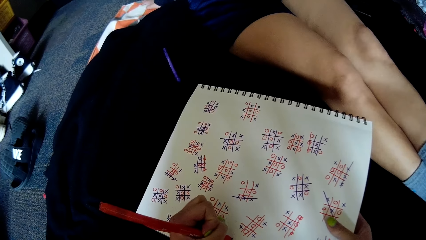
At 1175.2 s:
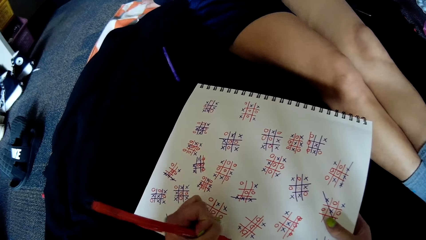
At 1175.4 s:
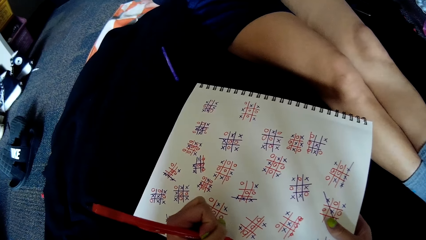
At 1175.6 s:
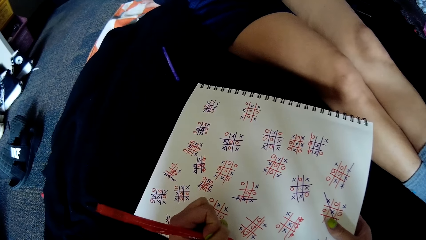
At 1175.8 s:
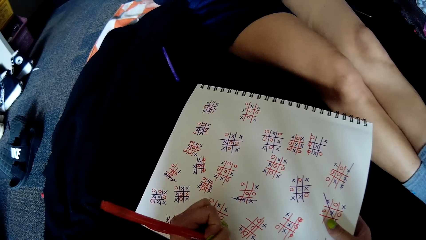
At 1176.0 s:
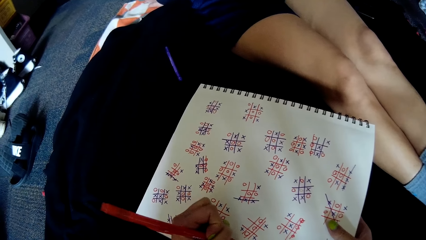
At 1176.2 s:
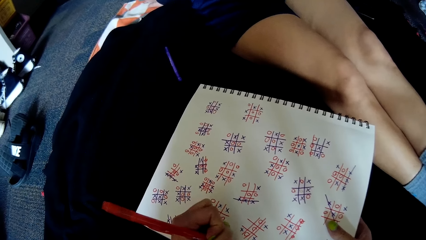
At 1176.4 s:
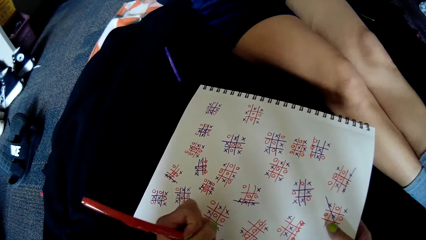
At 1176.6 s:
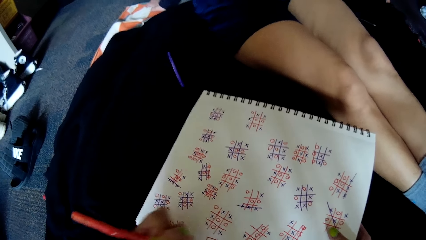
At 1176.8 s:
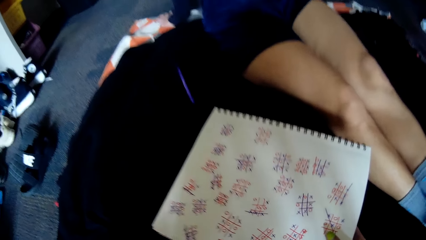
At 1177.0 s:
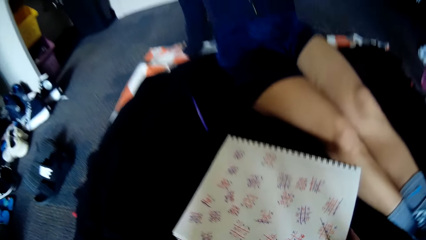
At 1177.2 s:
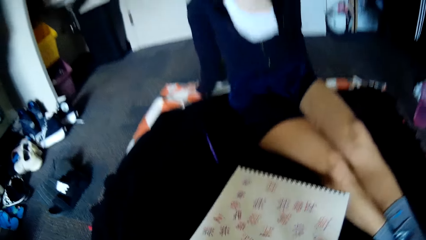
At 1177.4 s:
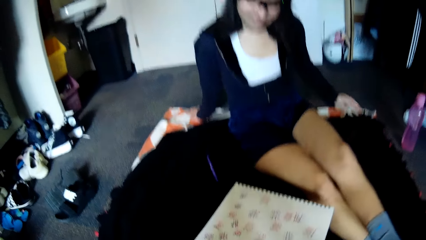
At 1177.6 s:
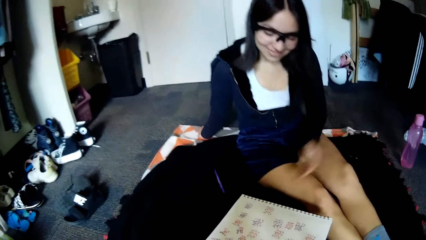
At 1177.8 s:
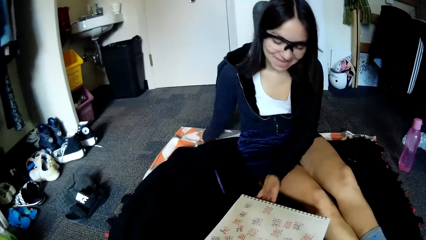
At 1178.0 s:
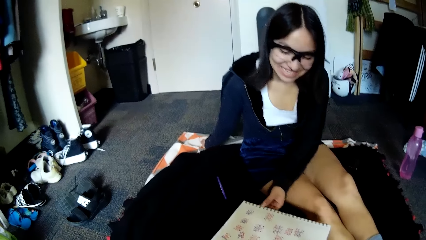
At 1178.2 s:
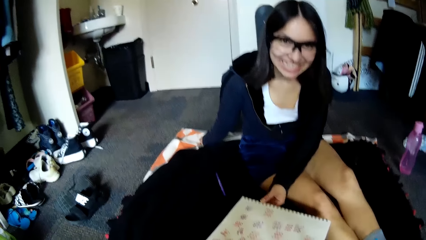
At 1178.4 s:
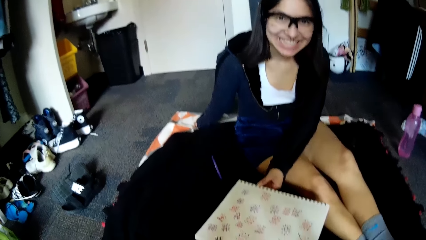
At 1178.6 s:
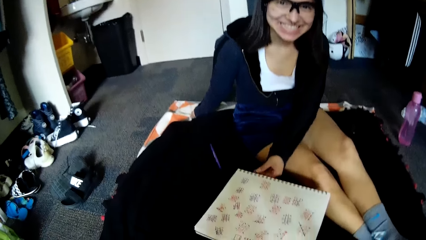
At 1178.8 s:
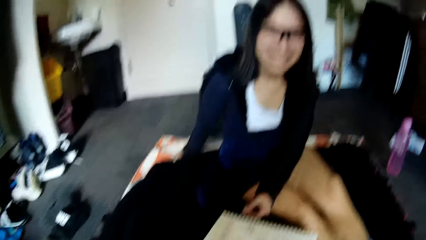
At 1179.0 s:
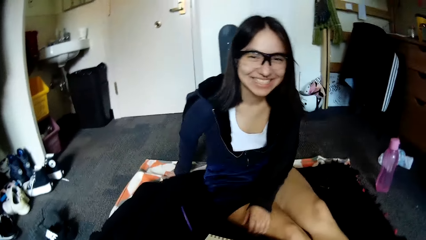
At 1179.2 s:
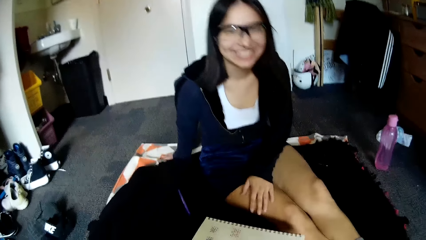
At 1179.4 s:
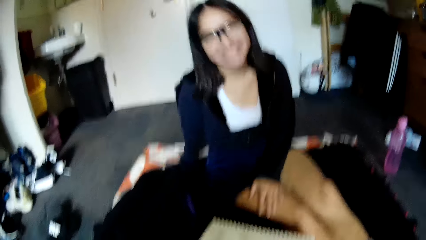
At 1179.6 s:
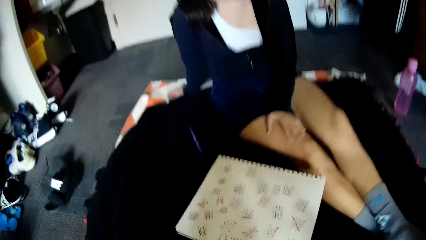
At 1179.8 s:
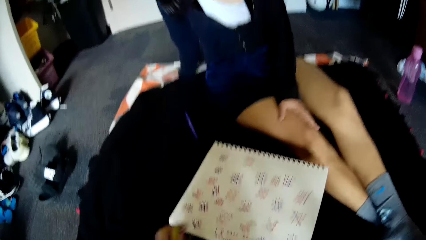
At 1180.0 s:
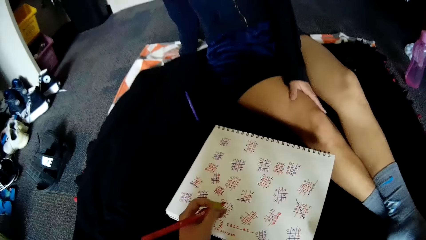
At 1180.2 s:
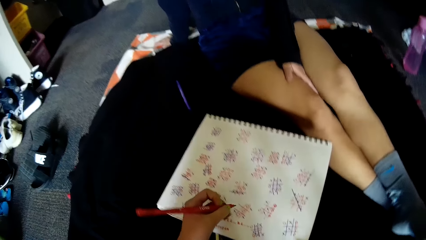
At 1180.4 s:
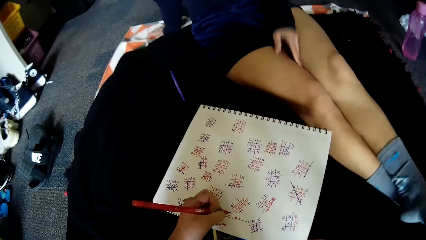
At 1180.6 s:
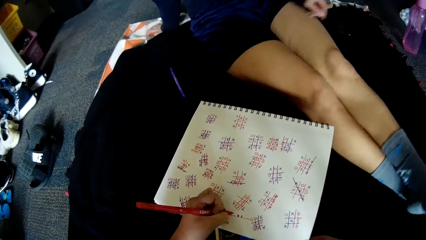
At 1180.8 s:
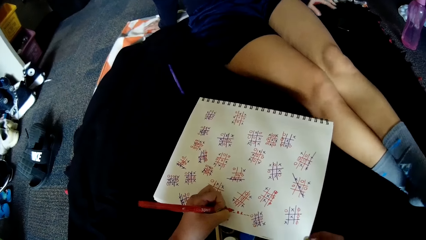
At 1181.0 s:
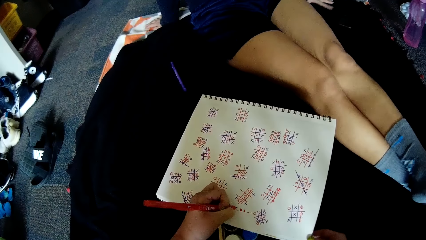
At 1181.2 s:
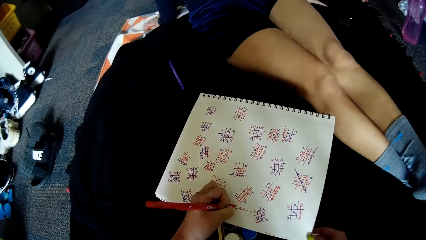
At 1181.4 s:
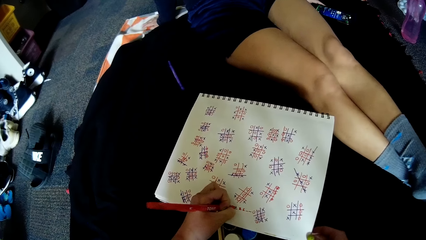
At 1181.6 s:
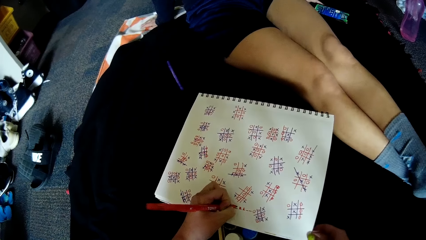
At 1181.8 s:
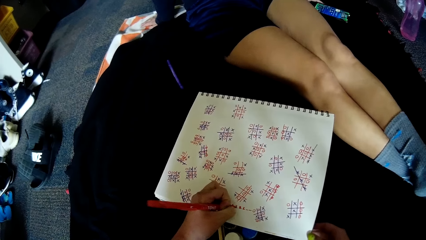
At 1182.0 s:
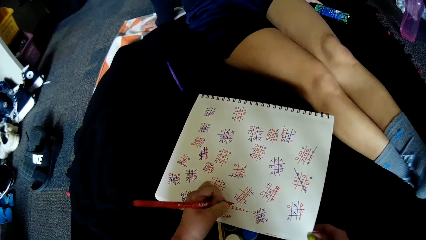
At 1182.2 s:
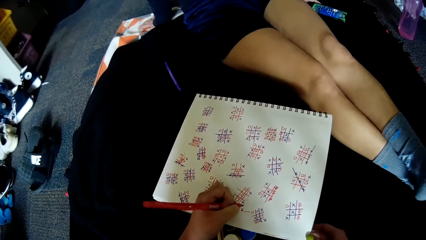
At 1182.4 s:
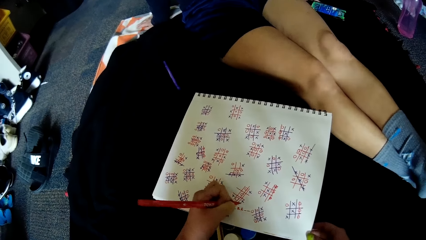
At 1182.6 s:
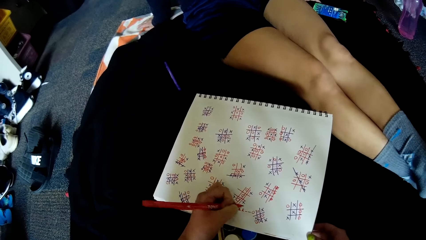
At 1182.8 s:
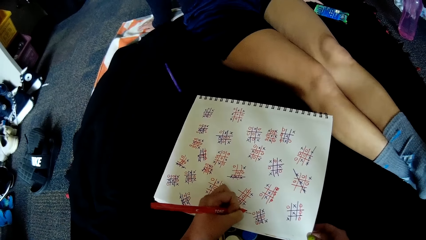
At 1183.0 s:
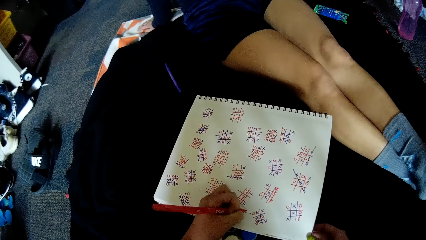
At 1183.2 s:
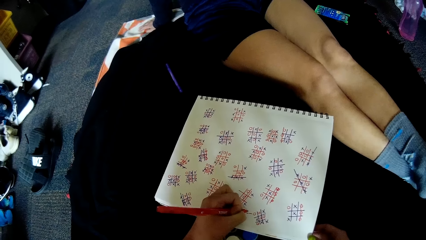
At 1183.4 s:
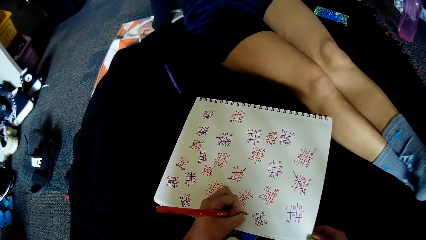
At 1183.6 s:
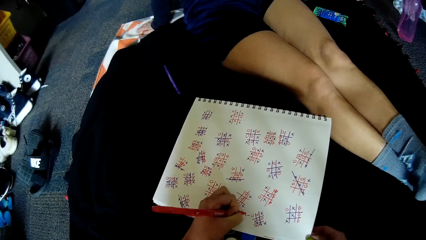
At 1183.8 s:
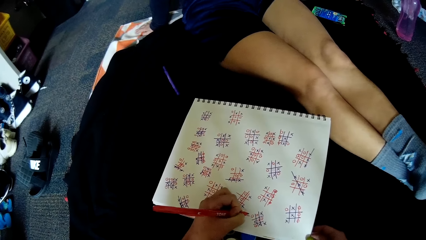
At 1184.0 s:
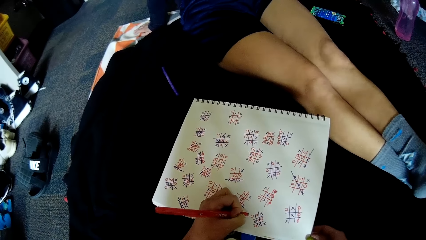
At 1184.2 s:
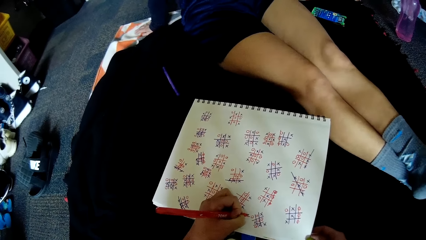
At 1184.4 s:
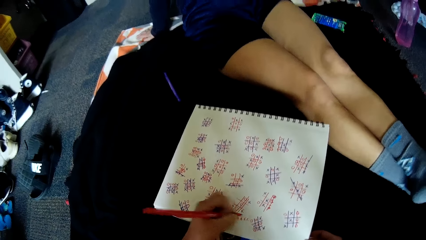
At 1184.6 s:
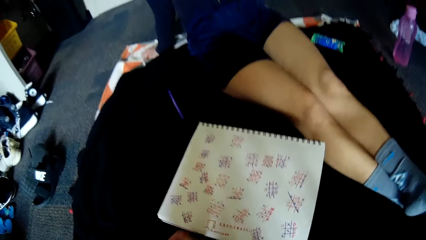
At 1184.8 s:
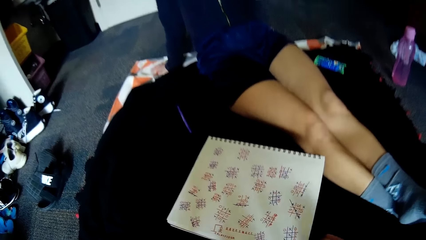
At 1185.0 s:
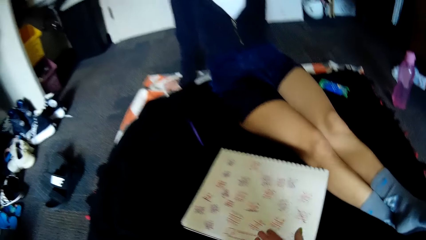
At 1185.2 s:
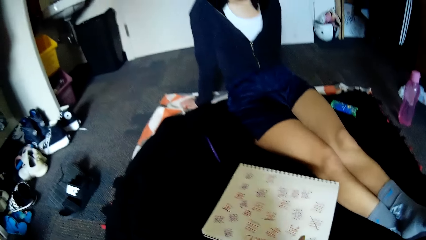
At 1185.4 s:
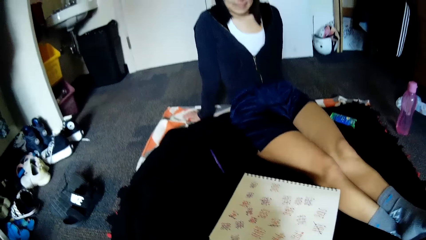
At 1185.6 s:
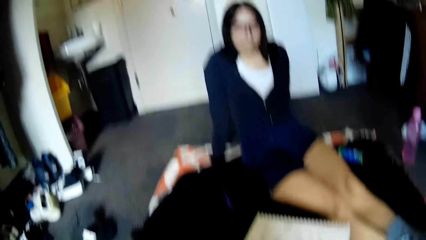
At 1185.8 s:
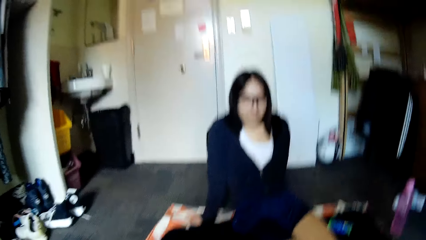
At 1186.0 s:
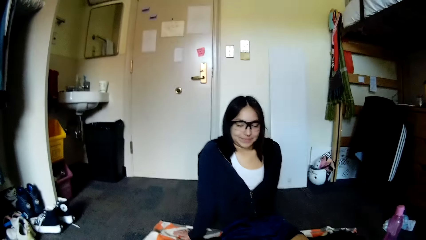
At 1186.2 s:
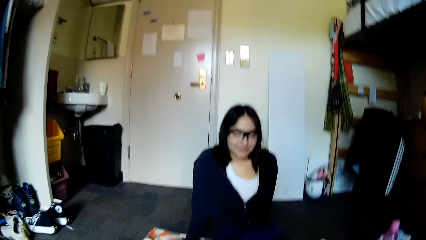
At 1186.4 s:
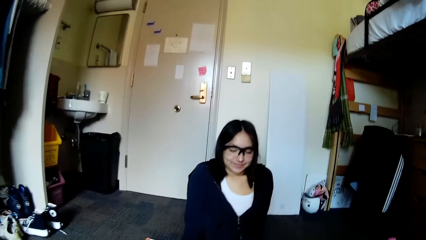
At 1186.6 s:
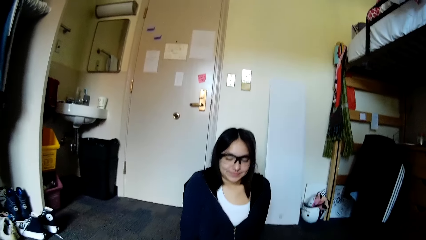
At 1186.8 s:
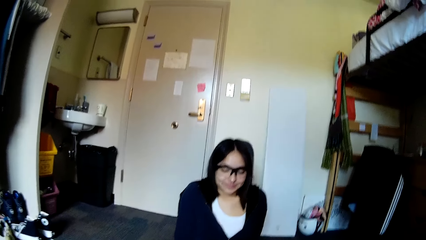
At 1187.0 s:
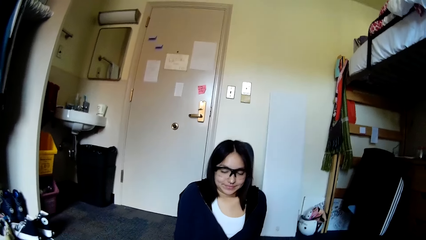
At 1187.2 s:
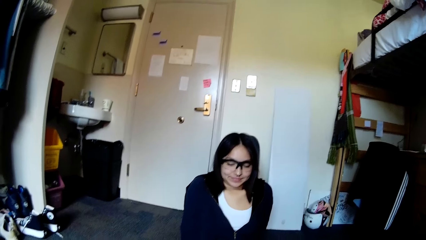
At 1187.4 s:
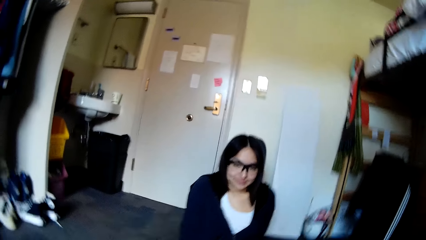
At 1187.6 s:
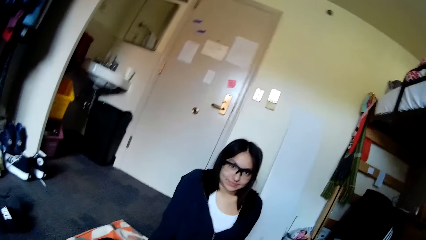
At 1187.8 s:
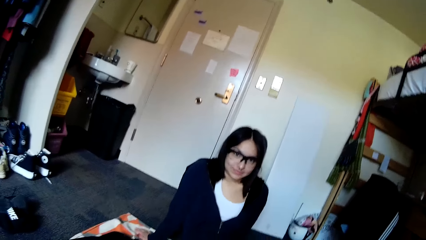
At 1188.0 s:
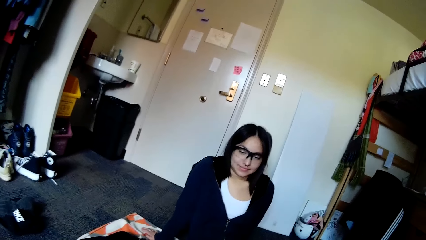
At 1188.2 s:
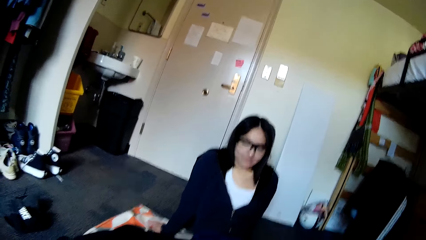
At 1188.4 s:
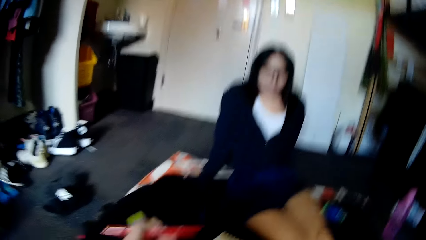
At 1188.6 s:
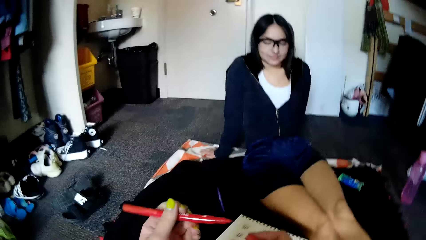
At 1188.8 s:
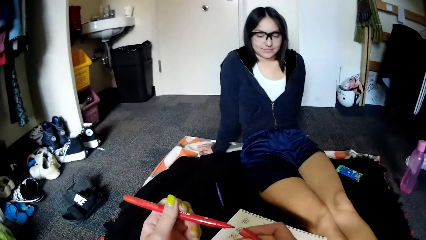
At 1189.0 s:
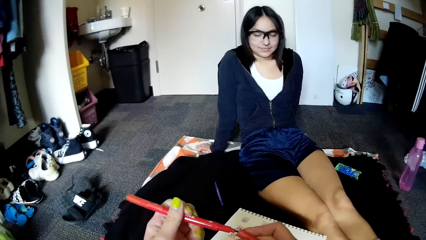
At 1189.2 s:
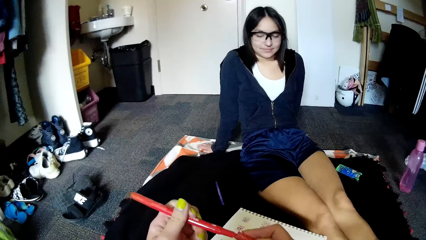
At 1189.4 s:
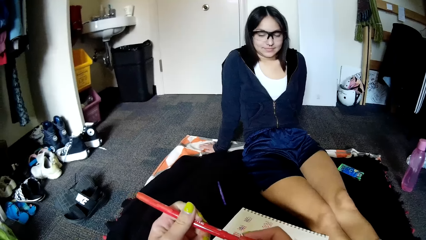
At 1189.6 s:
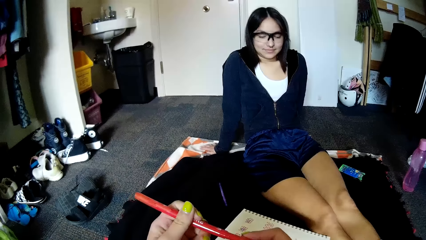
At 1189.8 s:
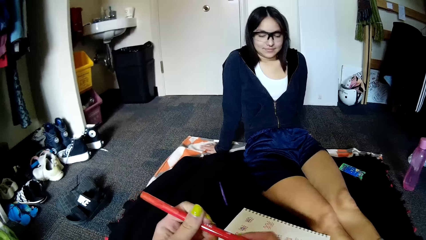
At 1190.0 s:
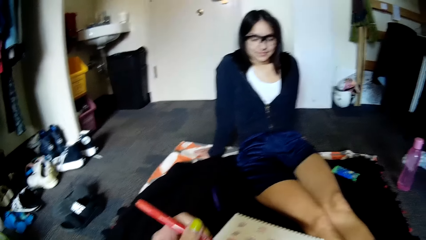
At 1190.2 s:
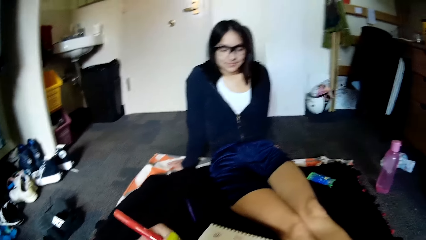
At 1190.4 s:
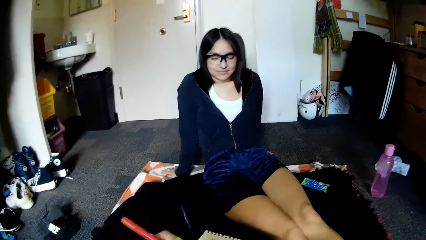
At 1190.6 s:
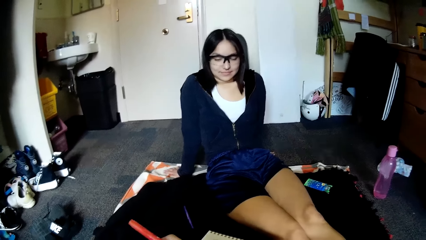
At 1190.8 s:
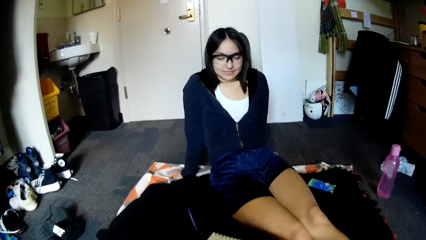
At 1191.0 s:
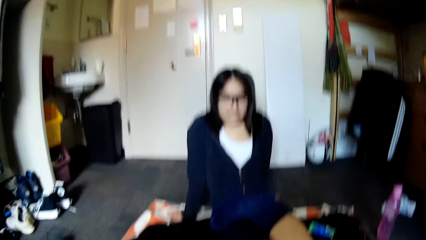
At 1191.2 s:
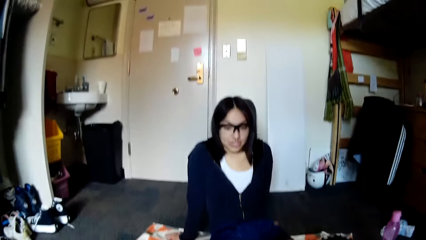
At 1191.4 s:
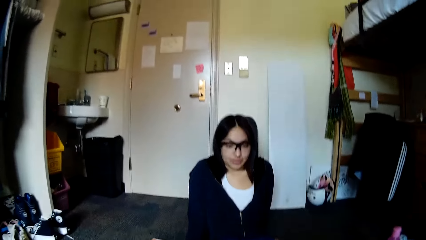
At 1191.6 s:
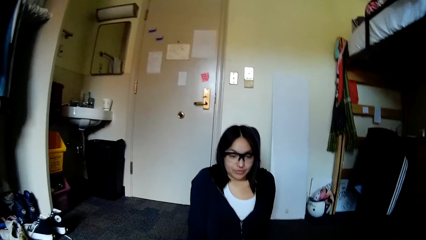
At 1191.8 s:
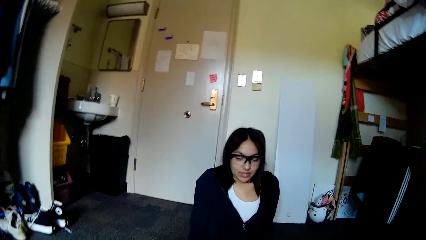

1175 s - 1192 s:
The camera wearer writes on the book. She lifts her hand. She removes her hand from the book. A woman touches the notepad with her left hand. The woman speaks to the camera wearer. The camera wearer chats with the woman. She writes on the notepad with the pen in her left hand. She lifts her hand. The woman speaks to the camera wearer. The camera wearer writes in the book. She speaks to the woman. She removes her hand. She covers the pen with a pen cap. She holds the pen in her hand.
